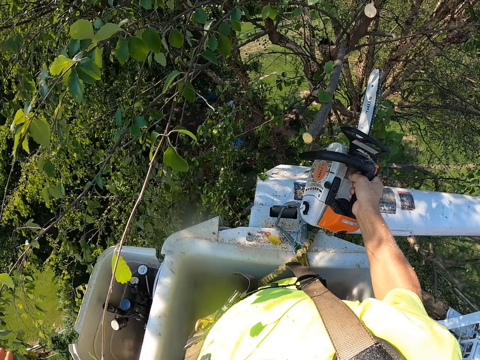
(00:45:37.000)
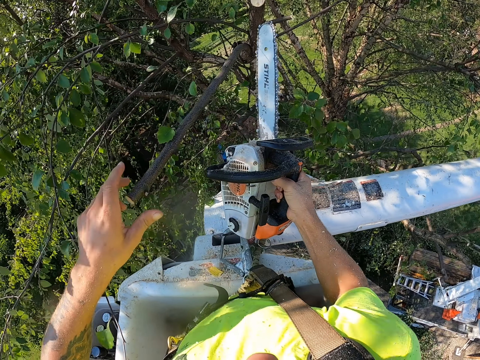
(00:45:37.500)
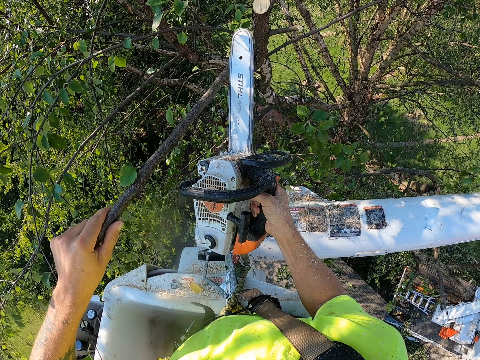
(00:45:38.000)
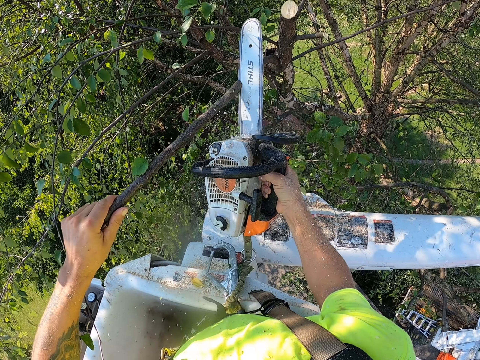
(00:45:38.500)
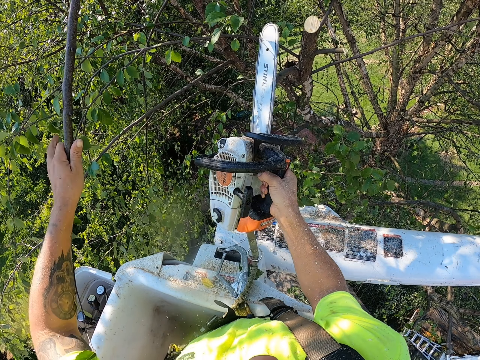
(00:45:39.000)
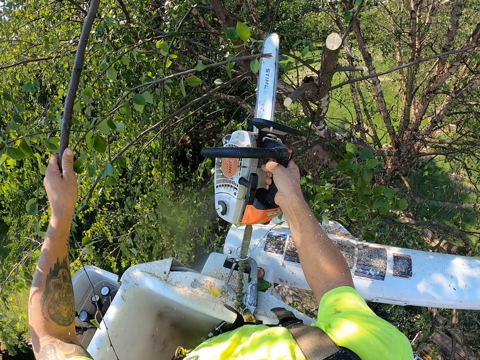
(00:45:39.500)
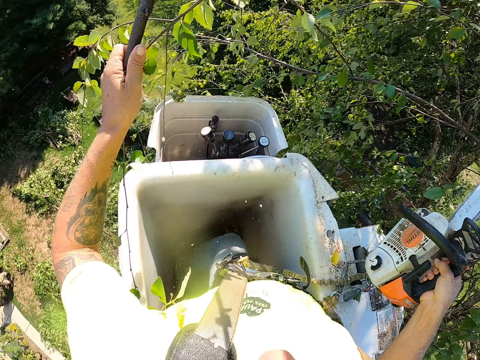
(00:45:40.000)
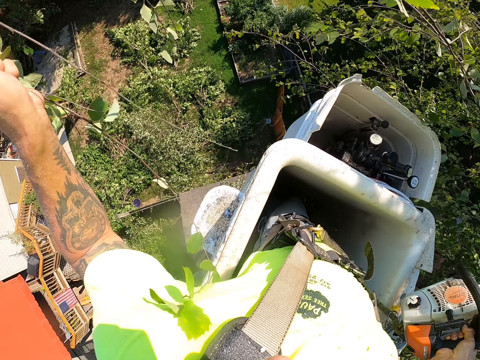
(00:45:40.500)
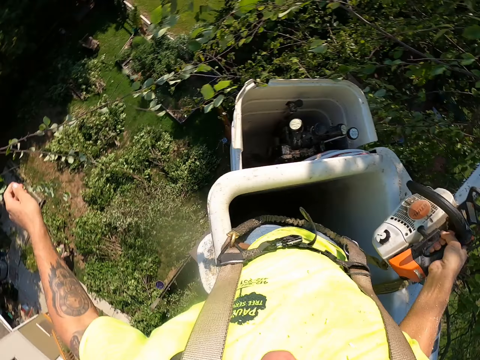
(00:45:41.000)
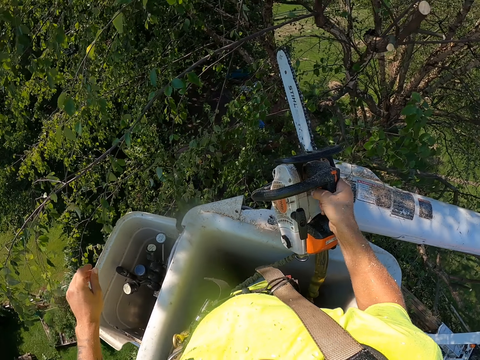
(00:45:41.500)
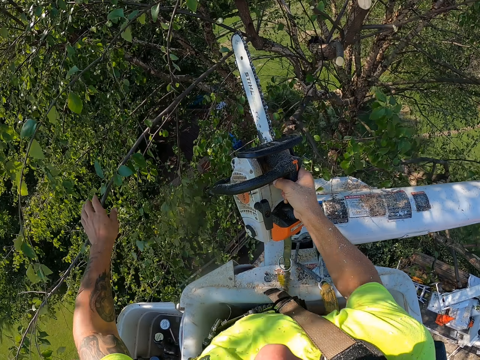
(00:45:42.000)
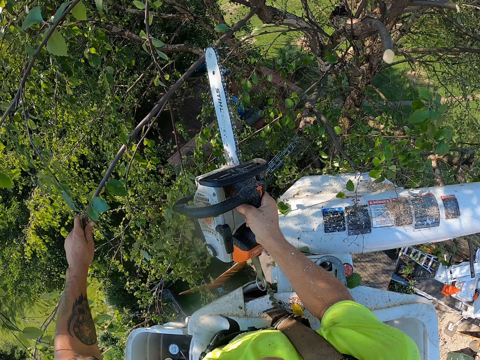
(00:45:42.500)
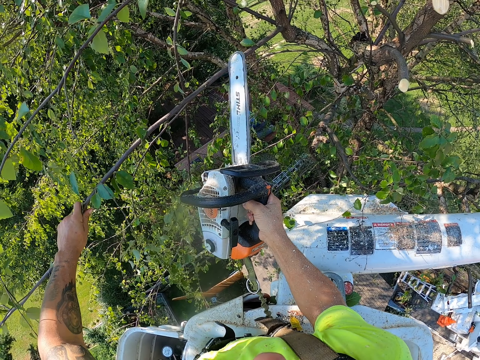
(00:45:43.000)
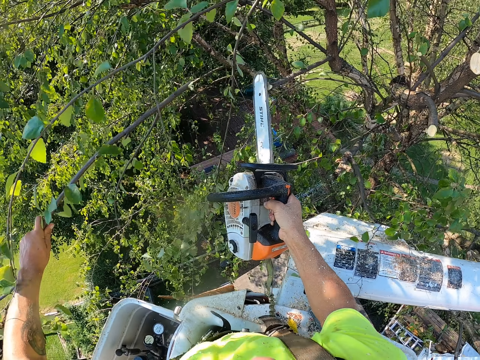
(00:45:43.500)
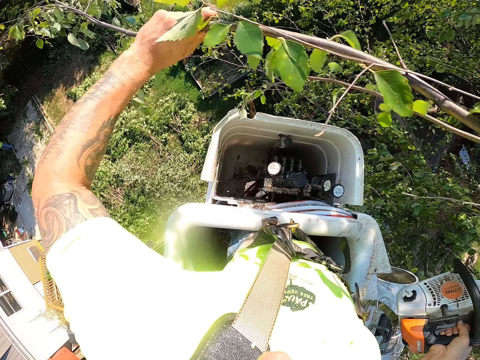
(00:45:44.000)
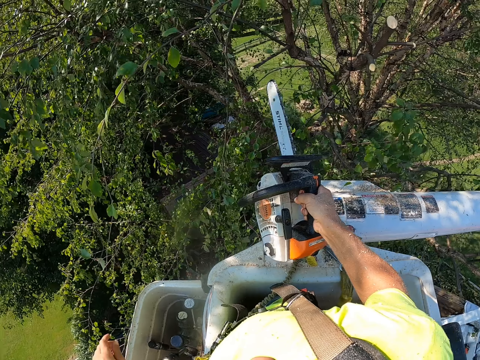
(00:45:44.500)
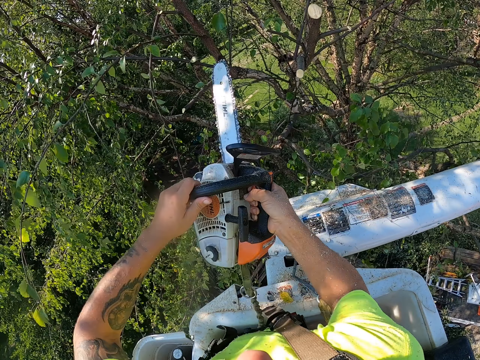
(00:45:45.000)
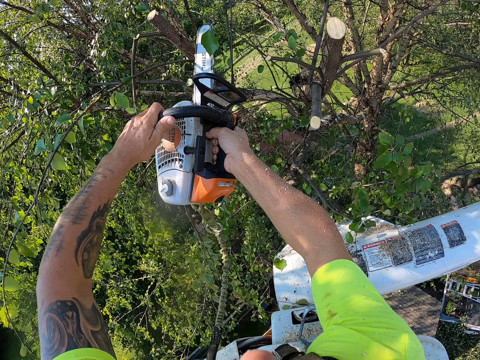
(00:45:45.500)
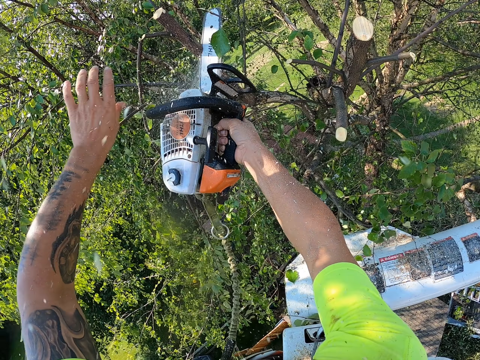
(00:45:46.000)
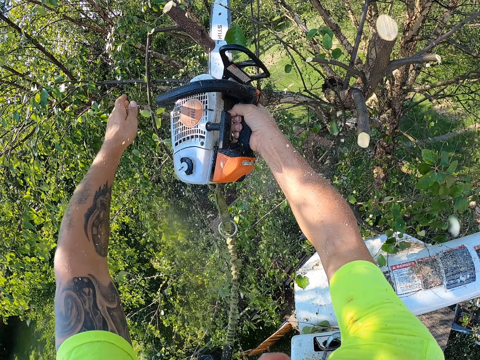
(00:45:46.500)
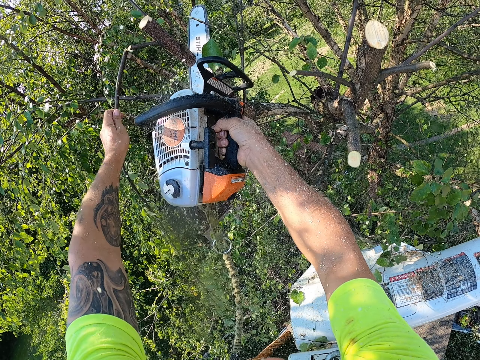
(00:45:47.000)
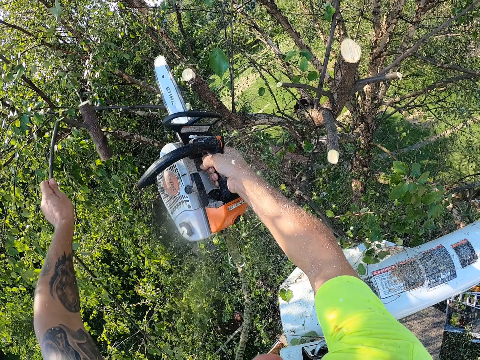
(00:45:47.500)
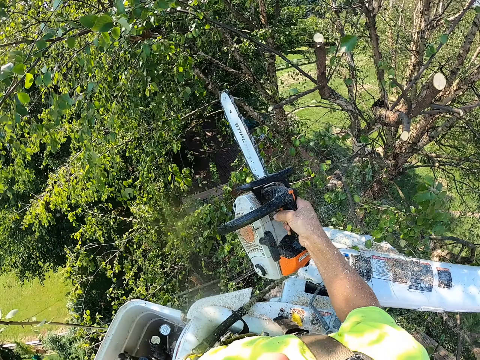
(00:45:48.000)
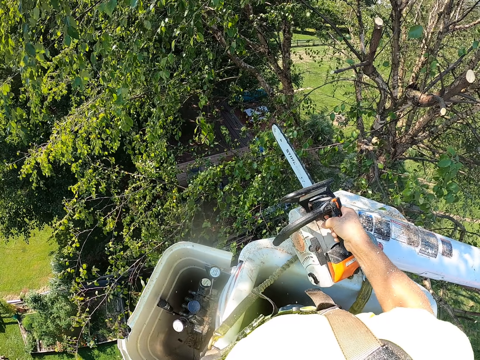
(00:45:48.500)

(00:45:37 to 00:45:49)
The camera wearer throws the cut tree branch on the ground. He holds a tree branch with his left hand. He cuts the tree branch with the electric chain saw in his right hand. He throws the tree branch to the ground with his left hand. He holds a tree branch with his left hand. He cuts the tree branch with the electric chain saw in his right hand. He throws the tree branch to the ground with his left hand. He holds the electric saw machine with both hands. He cuts a tree branch with the electric saw machine in both hands. He holds the tree branch with his left hand.

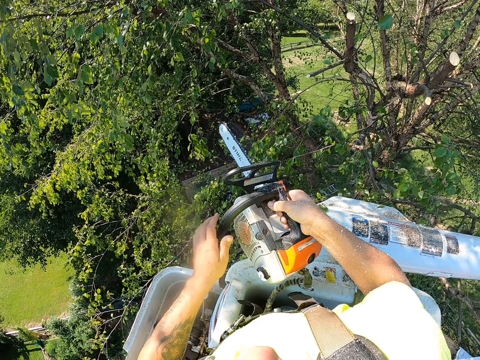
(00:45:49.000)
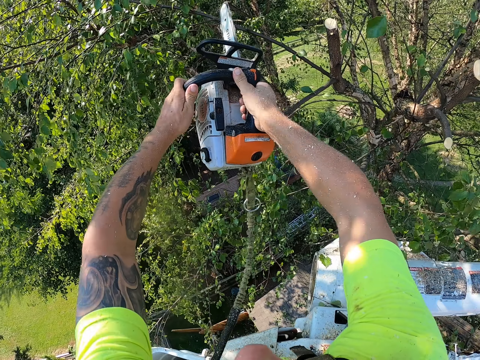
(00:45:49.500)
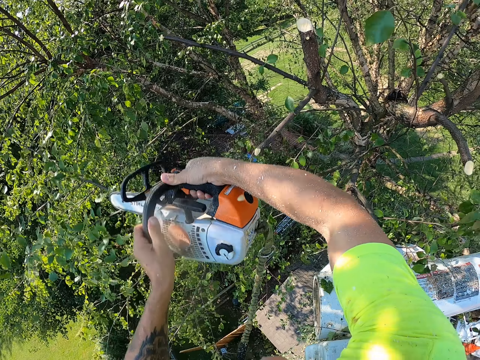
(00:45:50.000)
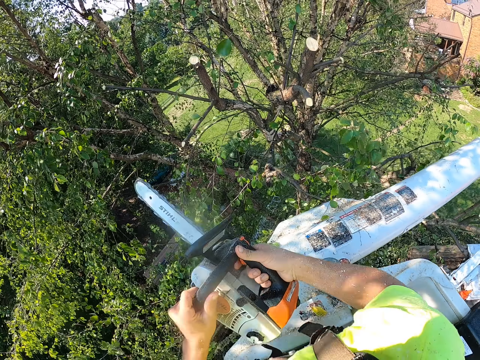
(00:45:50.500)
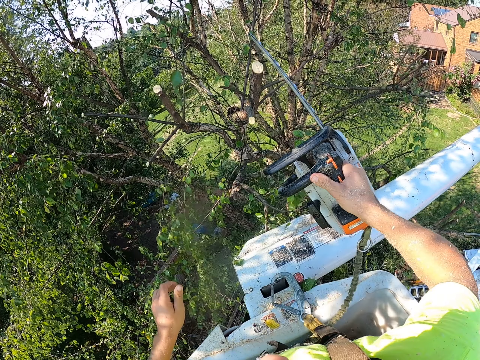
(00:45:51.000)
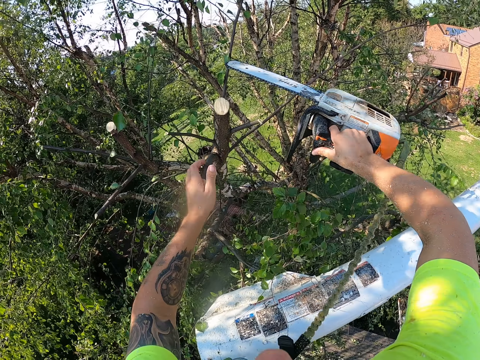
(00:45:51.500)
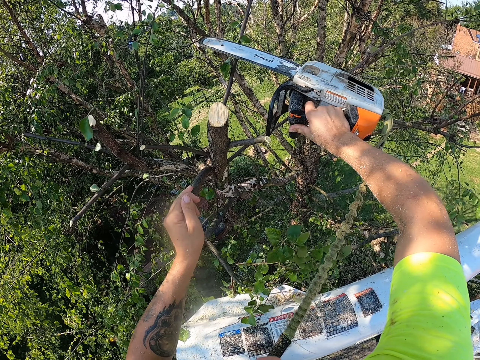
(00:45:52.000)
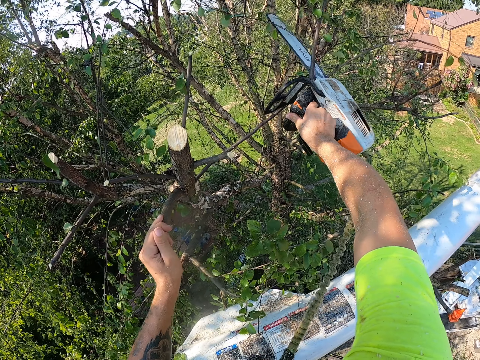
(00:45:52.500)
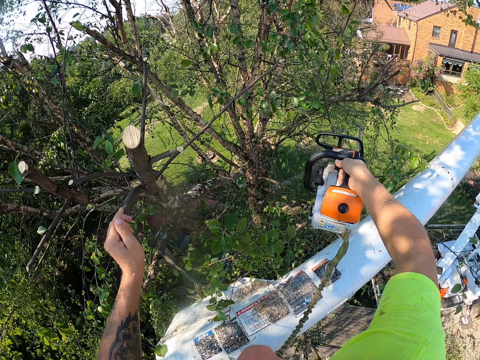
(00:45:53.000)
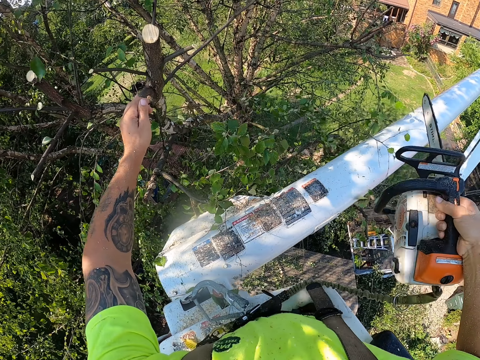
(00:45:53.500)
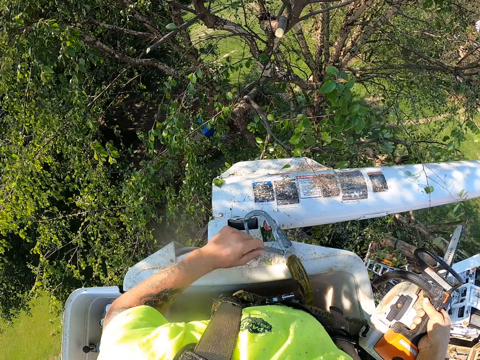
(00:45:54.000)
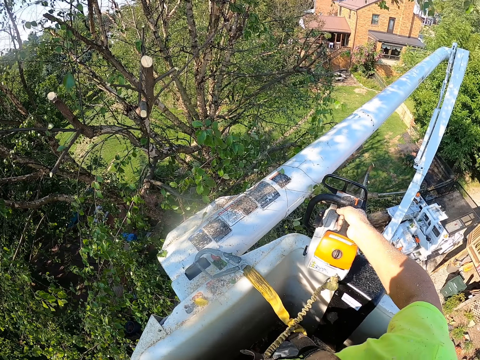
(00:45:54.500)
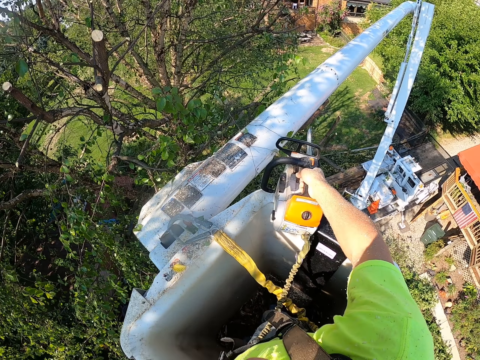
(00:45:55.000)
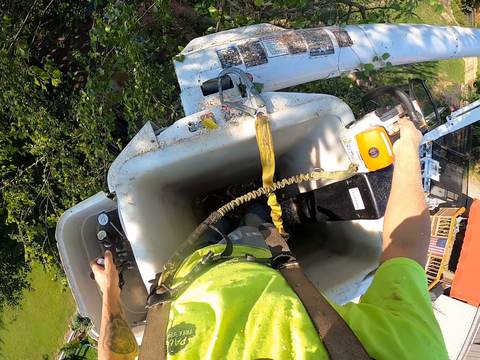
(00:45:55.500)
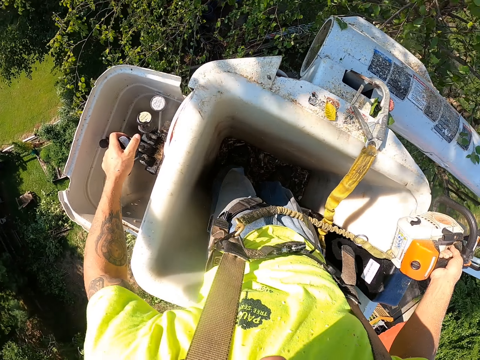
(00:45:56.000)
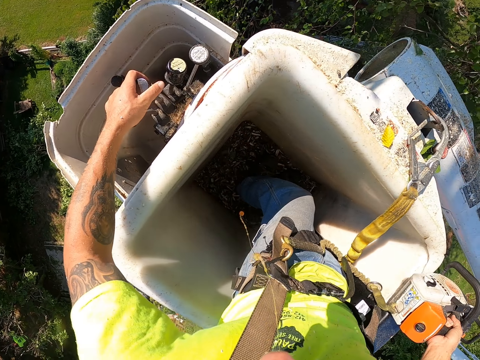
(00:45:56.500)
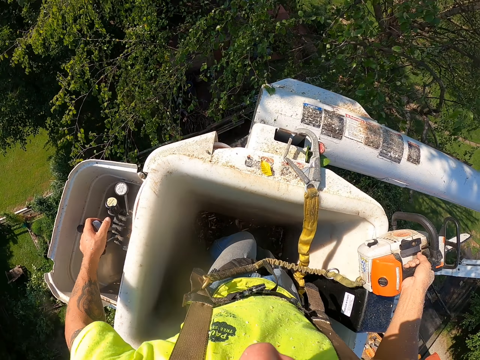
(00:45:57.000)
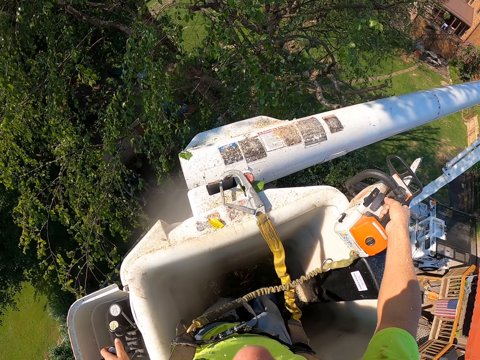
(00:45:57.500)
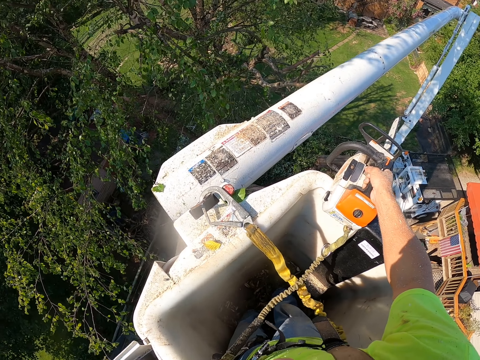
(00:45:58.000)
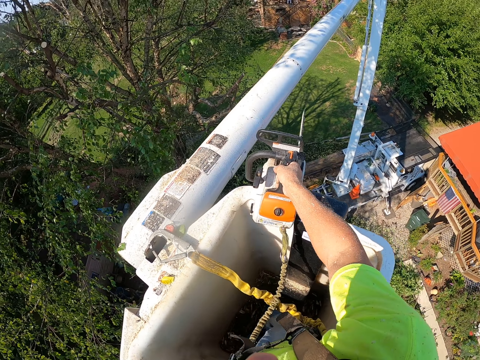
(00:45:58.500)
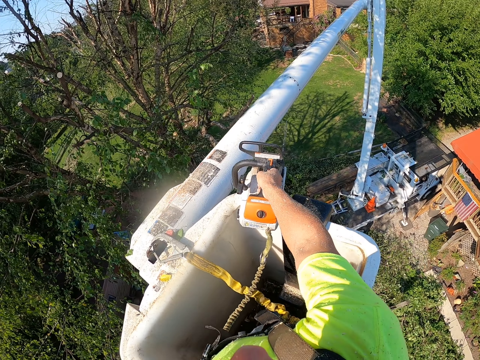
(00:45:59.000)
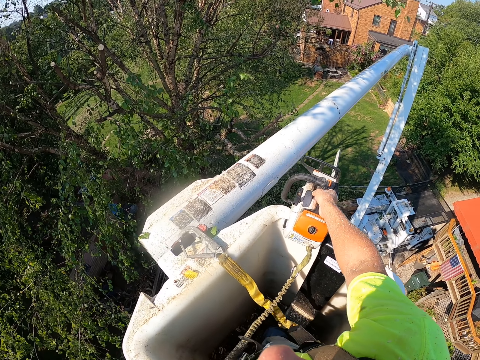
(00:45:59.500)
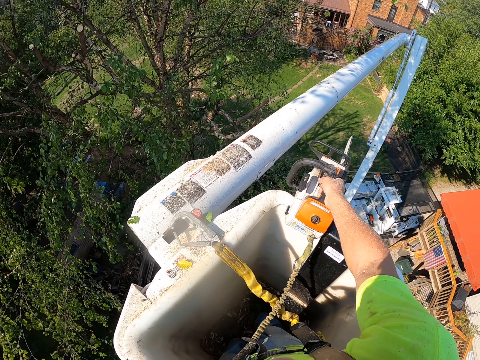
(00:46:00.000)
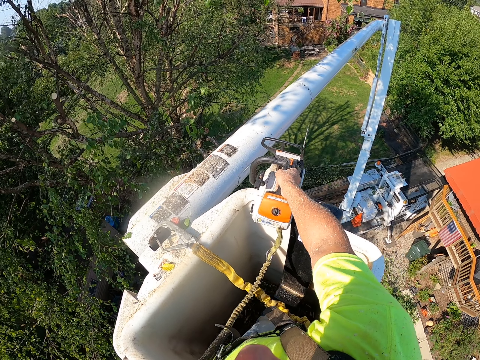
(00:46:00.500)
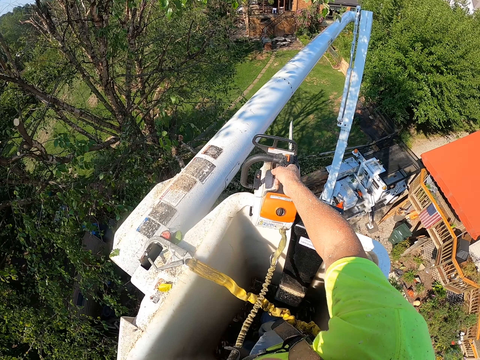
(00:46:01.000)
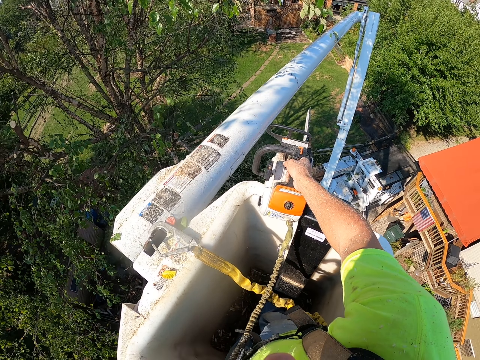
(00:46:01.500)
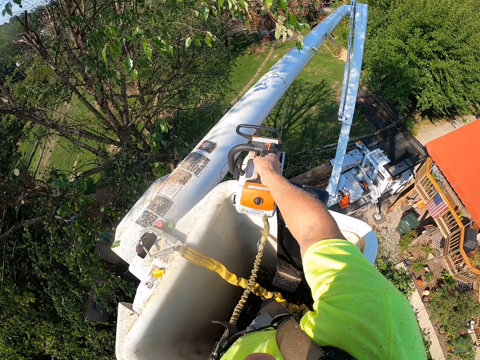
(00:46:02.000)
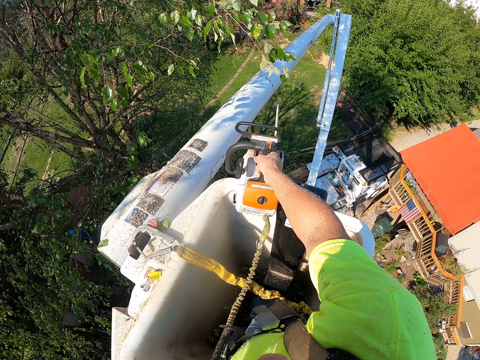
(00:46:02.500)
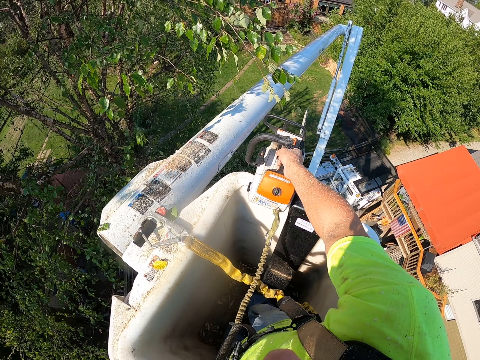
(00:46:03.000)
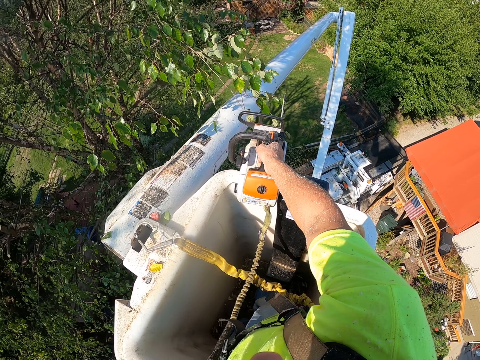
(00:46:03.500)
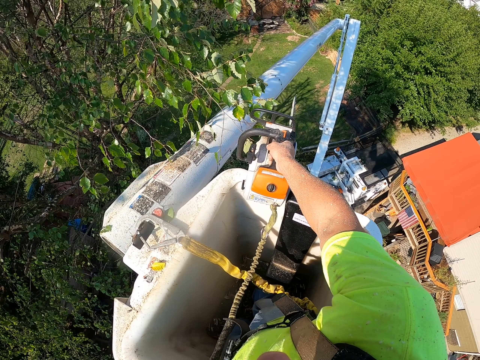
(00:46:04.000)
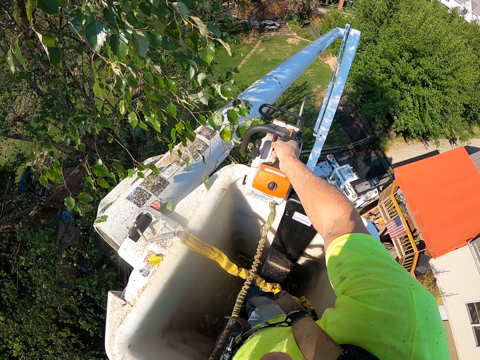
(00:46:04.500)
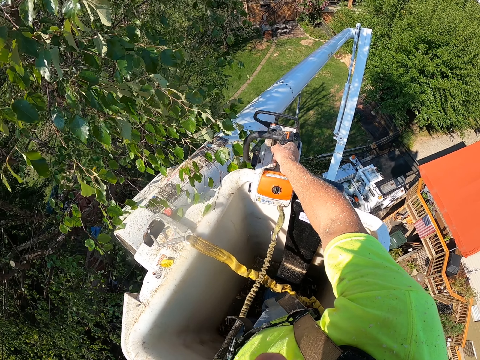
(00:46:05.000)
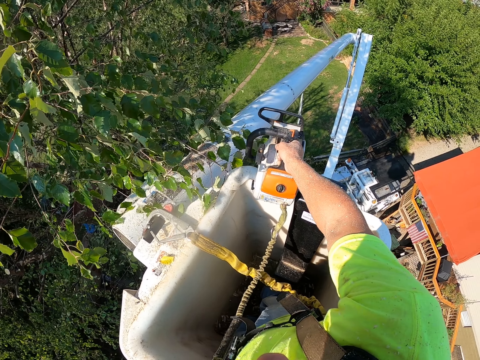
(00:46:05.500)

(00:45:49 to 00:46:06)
The camera wearer holds the electric saw machine with both hands. He cuts a tree branch with the electric saw machine in both hands. He holds a tree branch with his left hand. He cuts the tree branch with the electric saw machine in his right hand. He places the electric saw machine on the boom lift with his right hand. He operates the boom lift with his left hand. He moves the lift towards the tree.
